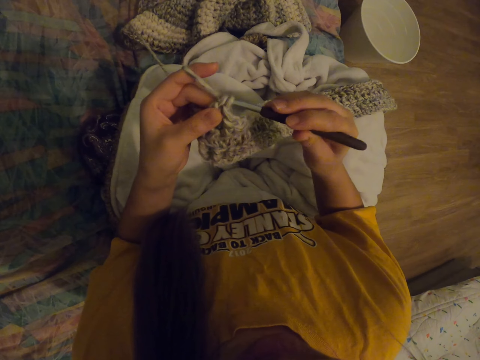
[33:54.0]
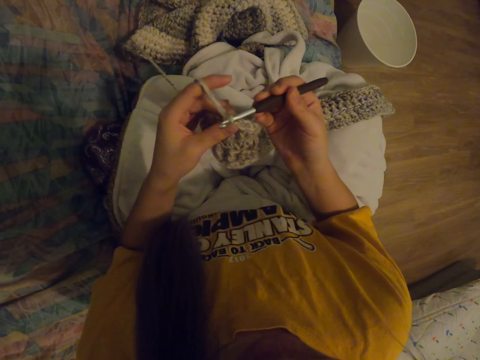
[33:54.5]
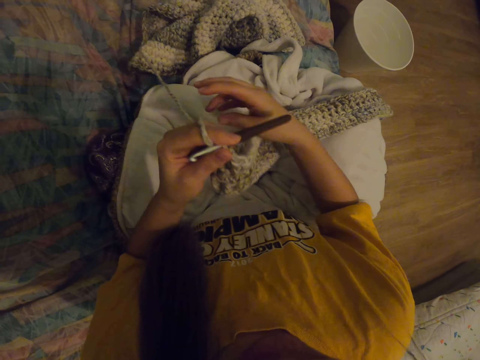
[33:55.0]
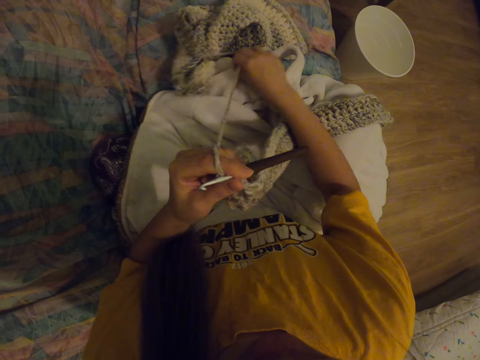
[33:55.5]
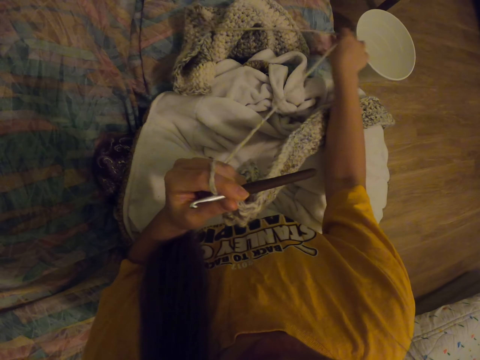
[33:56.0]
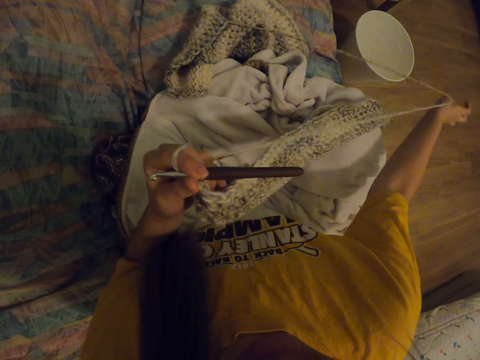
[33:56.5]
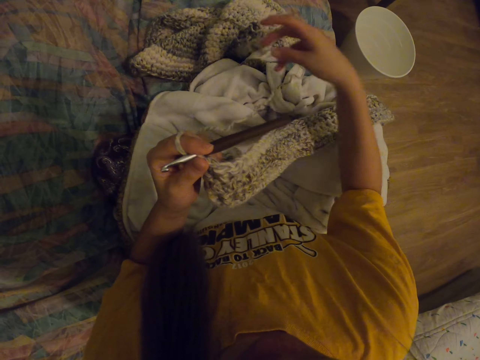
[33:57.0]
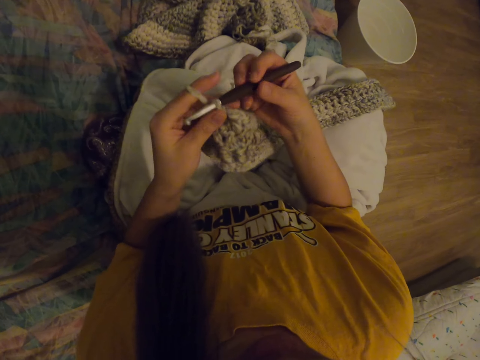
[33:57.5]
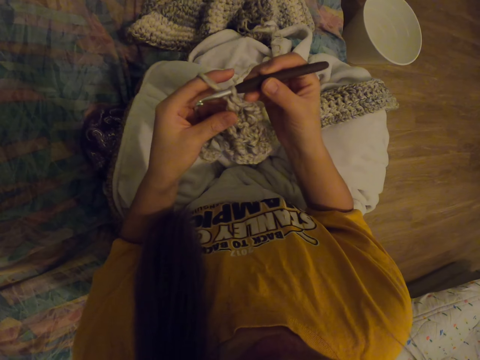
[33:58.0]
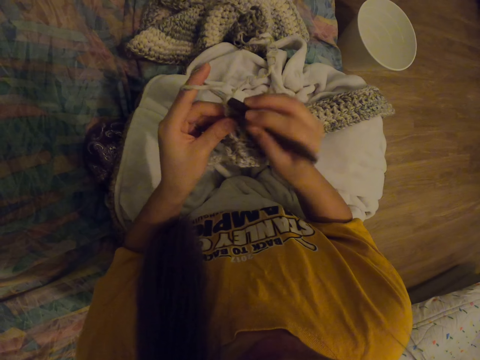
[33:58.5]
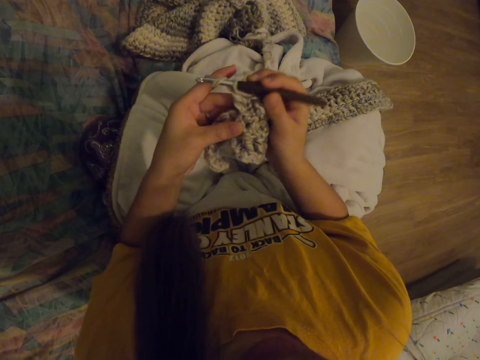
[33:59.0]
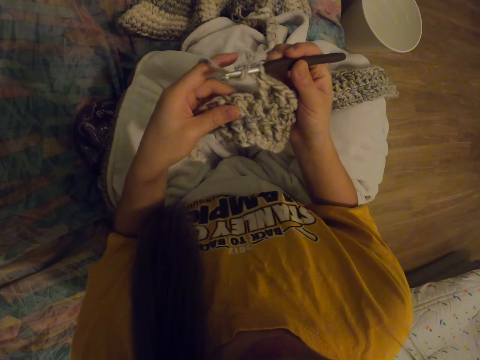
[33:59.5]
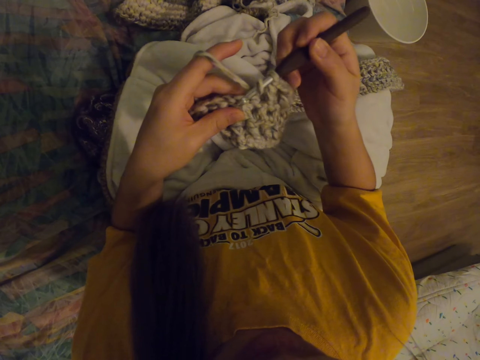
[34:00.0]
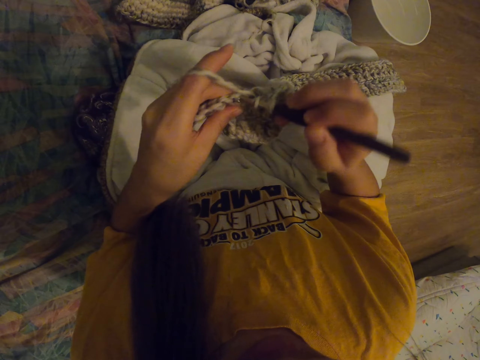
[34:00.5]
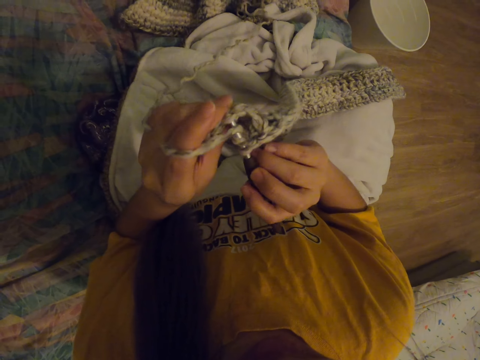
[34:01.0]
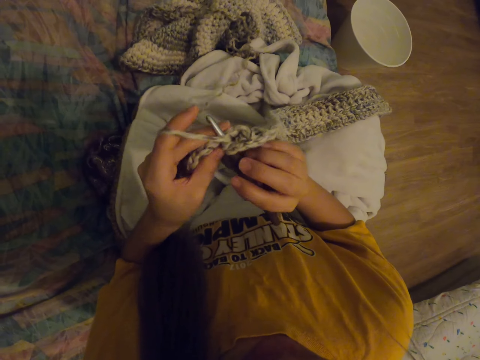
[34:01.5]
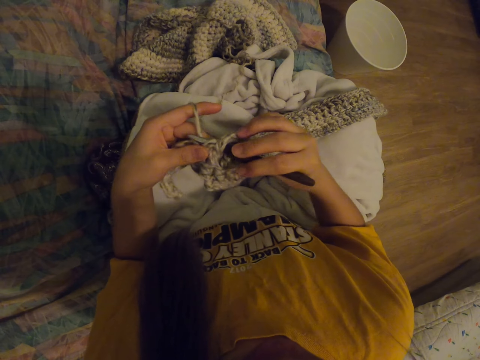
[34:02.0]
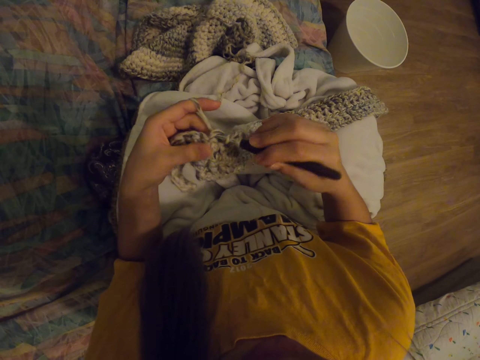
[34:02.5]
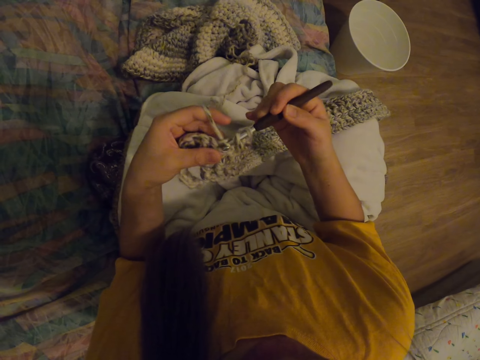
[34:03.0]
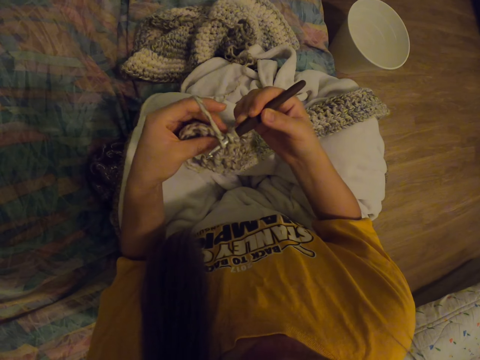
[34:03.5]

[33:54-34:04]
The camera wearer pulls the thread. They adjust the crochet thread. They knit with the crochet.

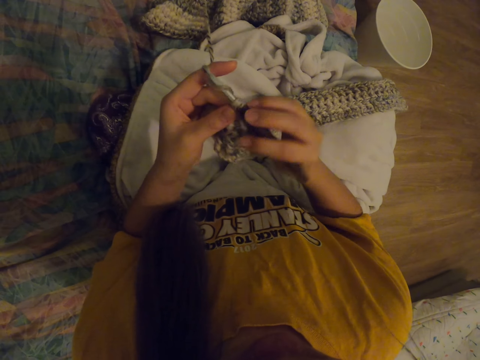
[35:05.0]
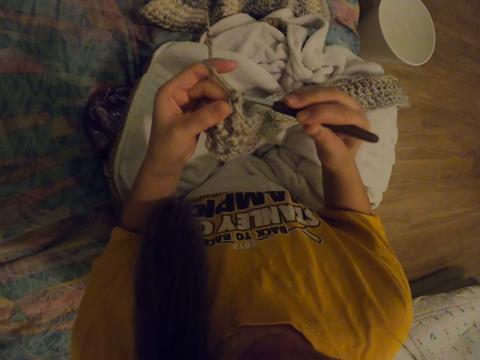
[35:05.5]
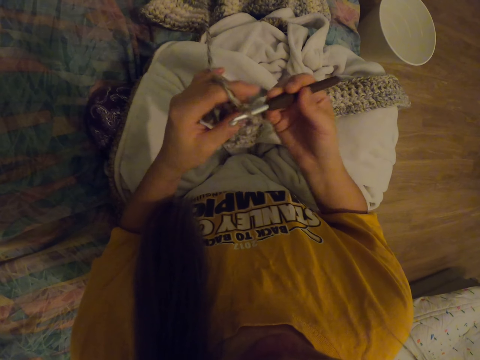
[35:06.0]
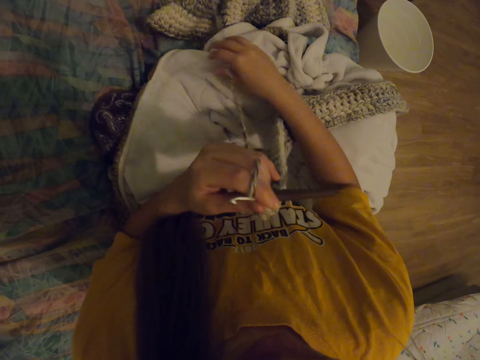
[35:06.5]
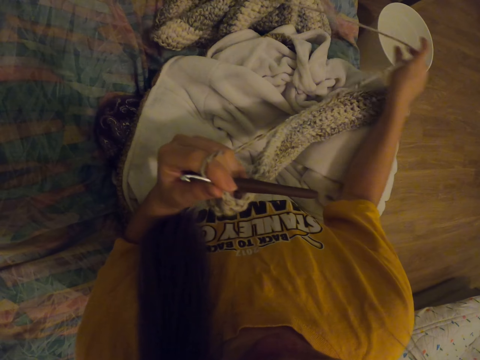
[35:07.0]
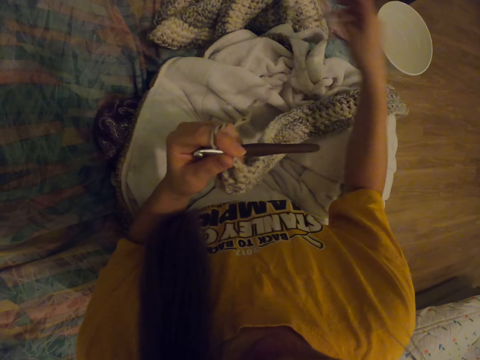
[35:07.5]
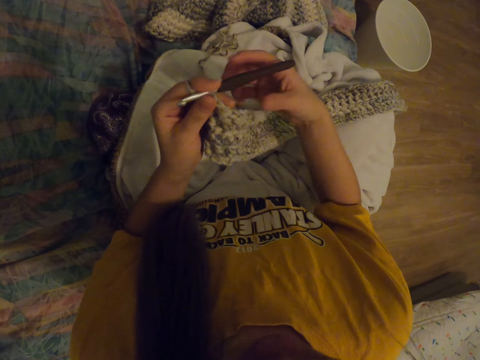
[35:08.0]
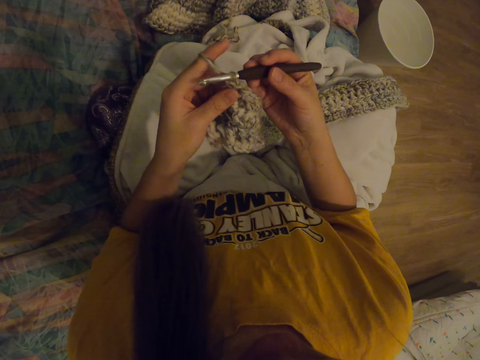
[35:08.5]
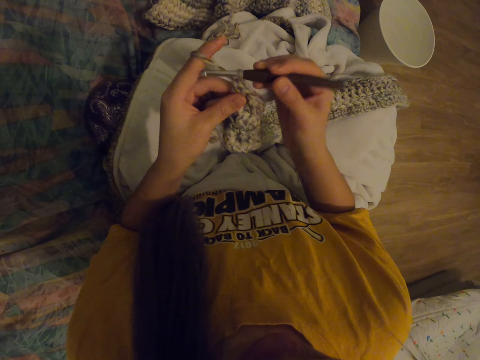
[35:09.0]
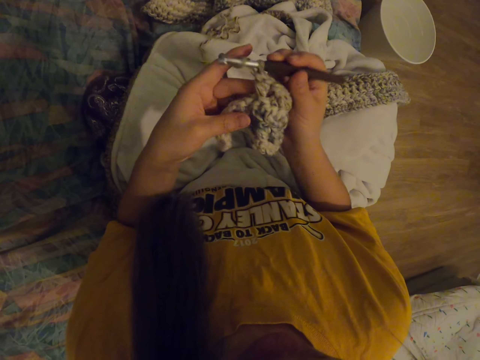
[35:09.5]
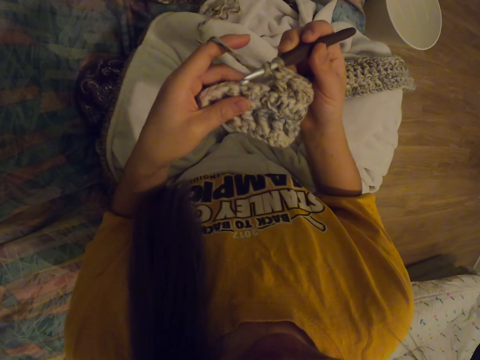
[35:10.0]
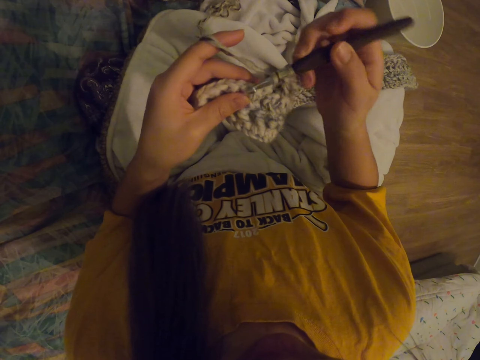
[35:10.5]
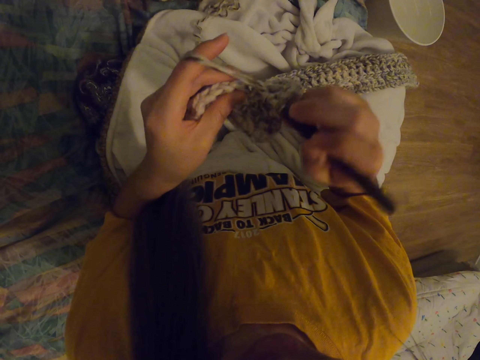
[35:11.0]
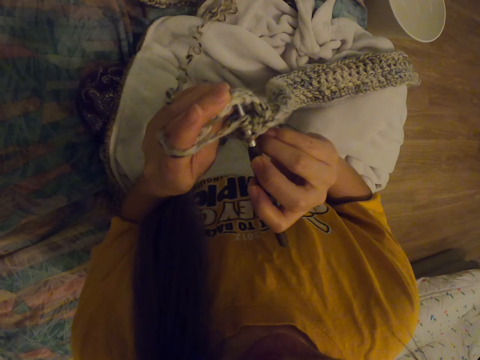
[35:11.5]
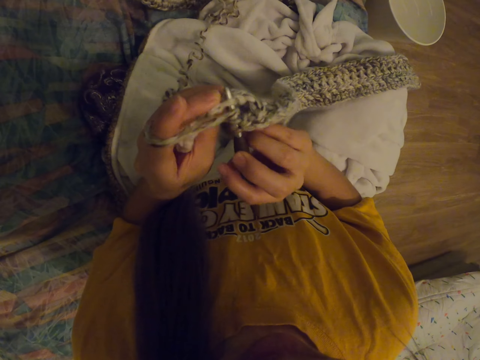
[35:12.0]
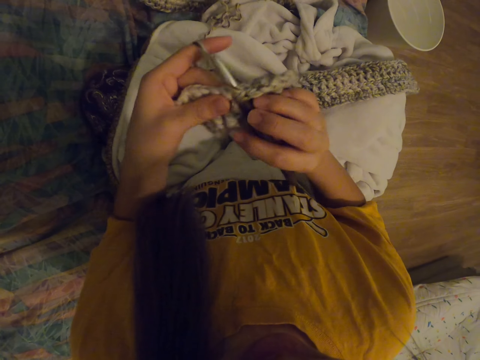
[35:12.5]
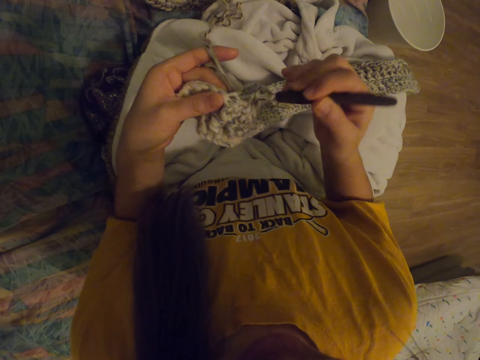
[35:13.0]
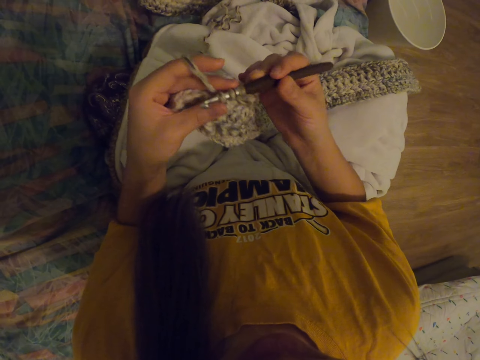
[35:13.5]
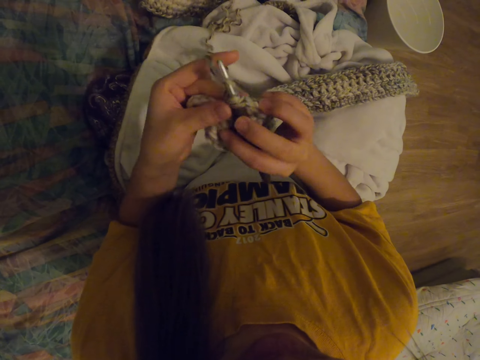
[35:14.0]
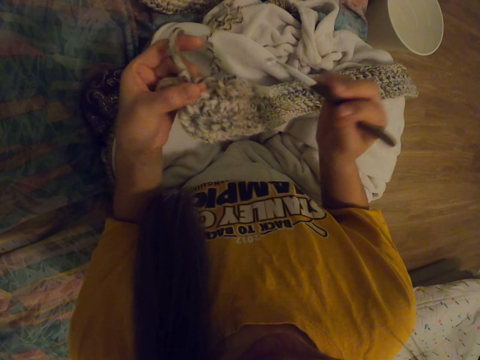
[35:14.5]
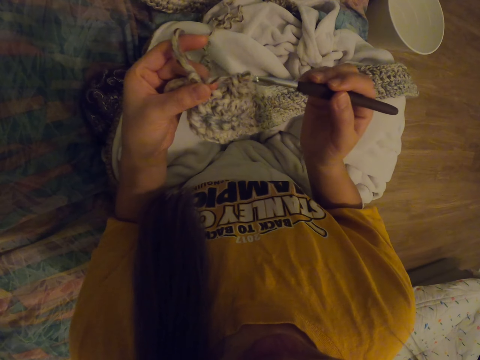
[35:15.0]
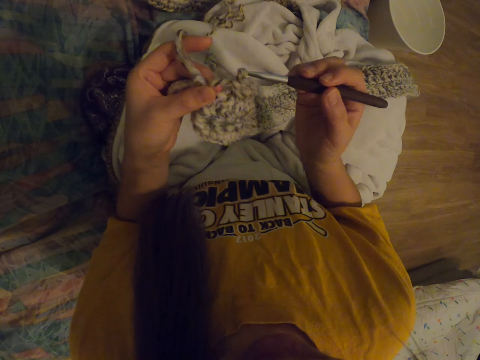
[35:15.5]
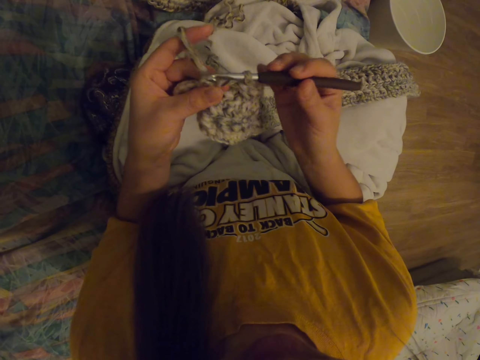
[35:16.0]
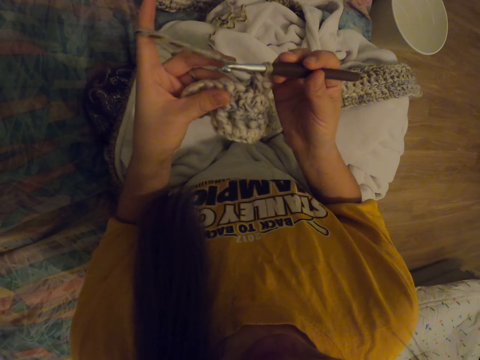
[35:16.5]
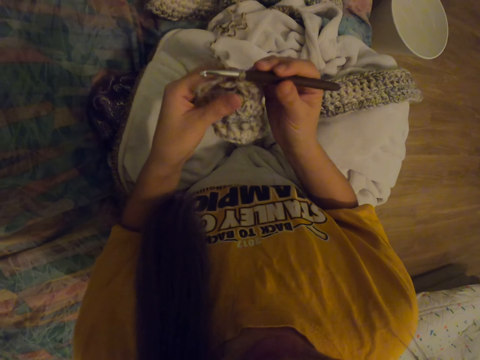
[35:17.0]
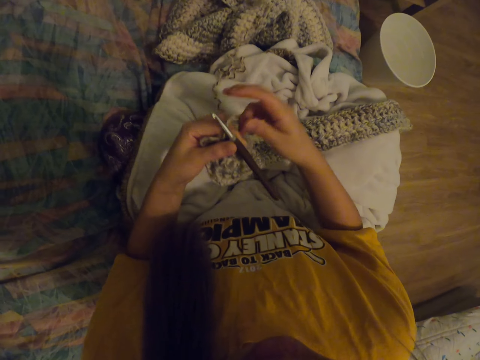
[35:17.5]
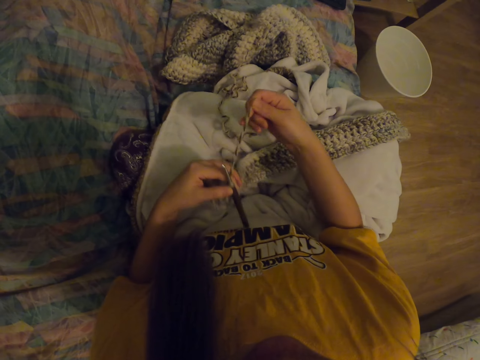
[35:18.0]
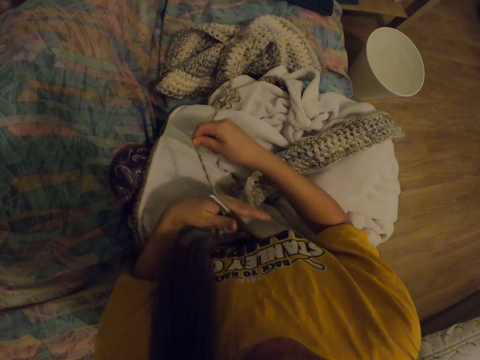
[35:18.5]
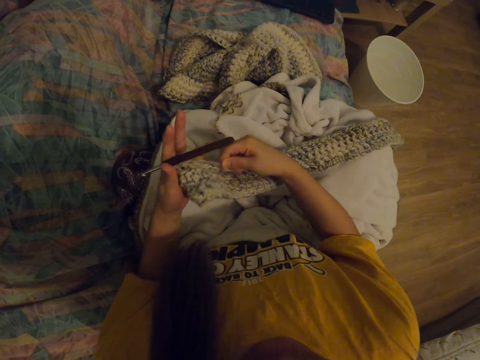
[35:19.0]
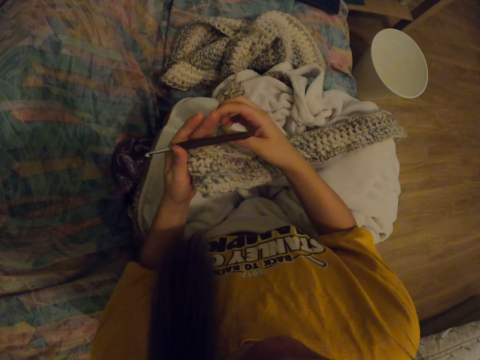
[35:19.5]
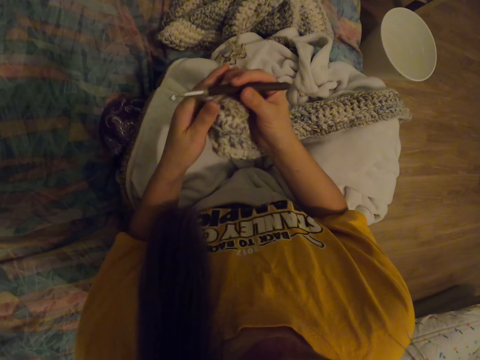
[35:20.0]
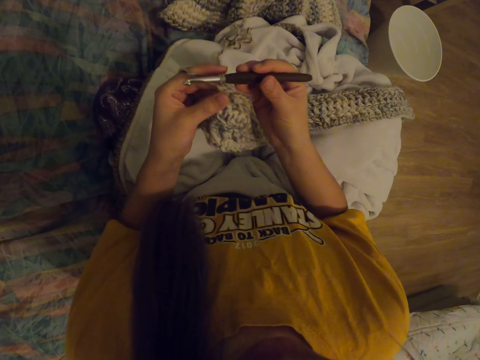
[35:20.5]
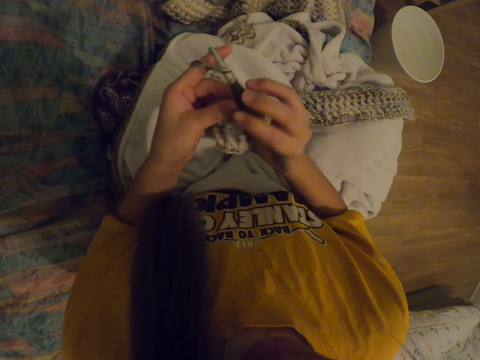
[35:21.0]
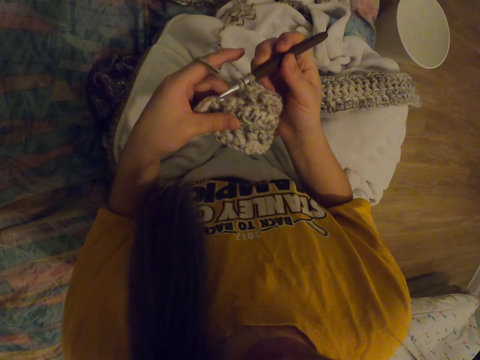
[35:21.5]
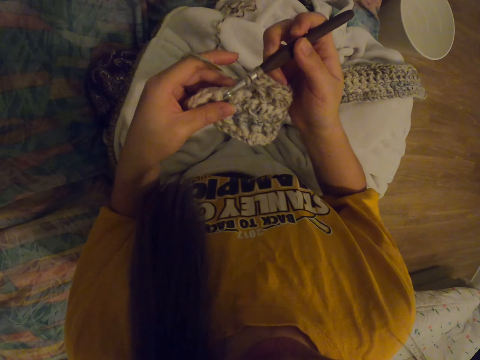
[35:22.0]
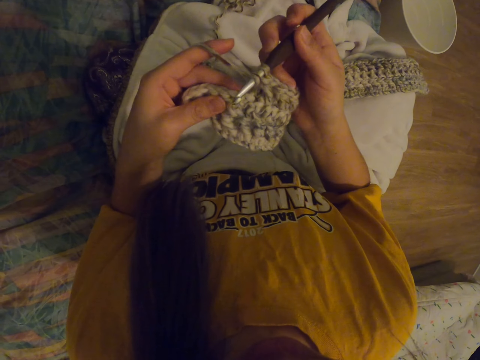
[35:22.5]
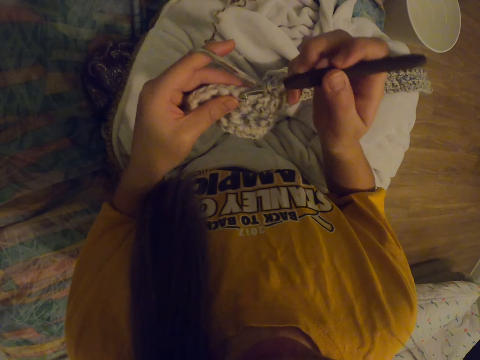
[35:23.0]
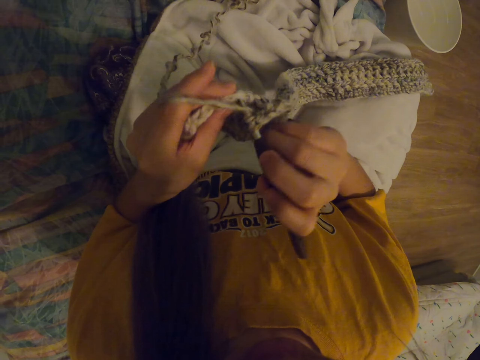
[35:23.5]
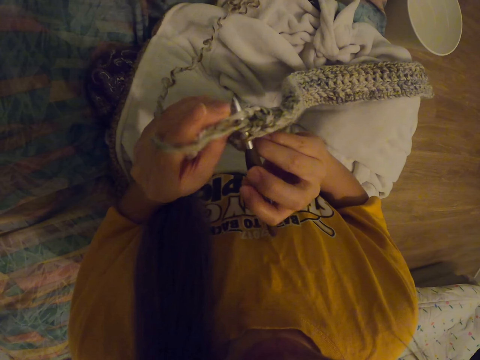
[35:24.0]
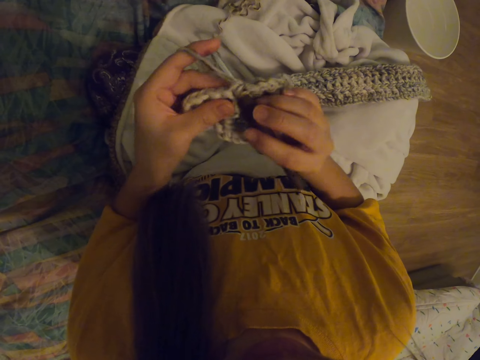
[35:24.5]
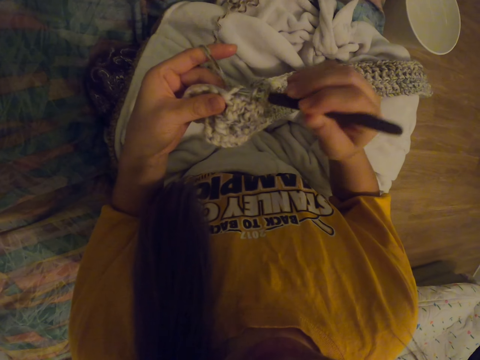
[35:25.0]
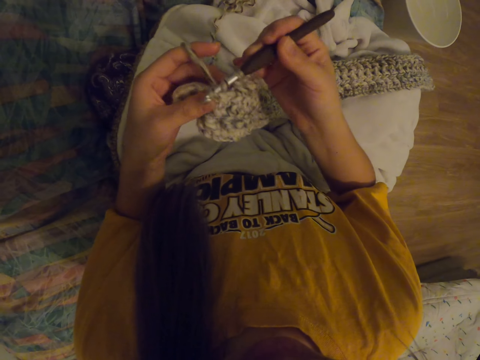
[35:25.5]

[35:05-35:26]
The camera wearer adjusts the crochet thread. They start to crochet. They adjust the crochet thread. They start to crochet.
